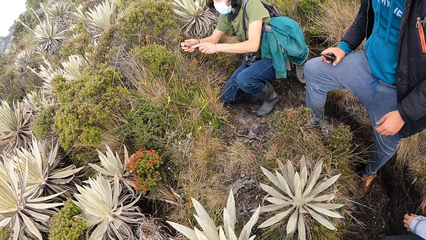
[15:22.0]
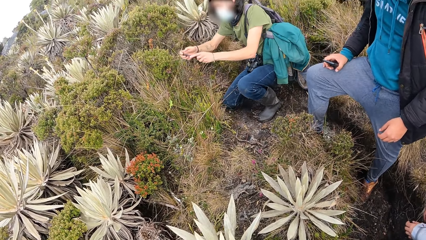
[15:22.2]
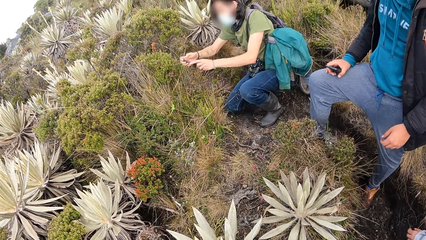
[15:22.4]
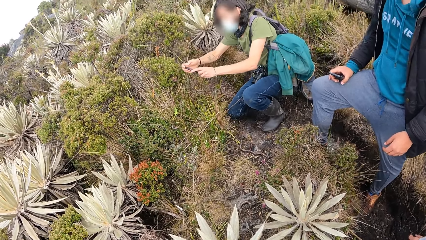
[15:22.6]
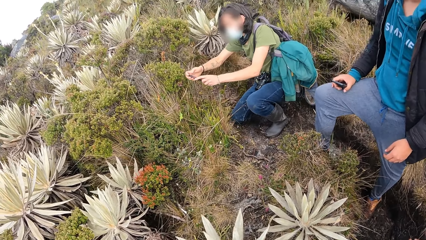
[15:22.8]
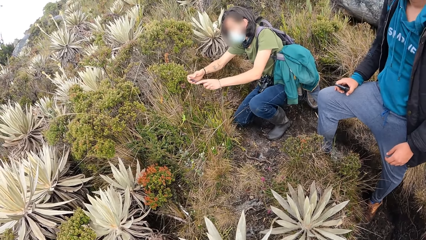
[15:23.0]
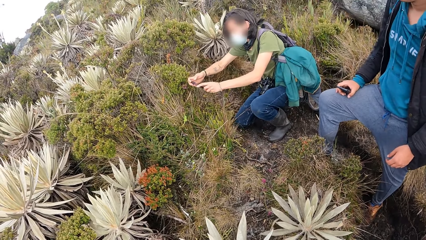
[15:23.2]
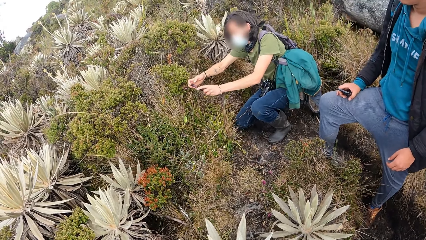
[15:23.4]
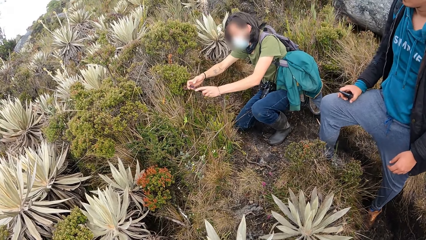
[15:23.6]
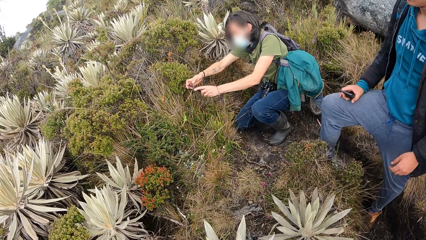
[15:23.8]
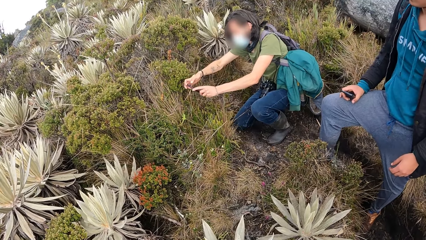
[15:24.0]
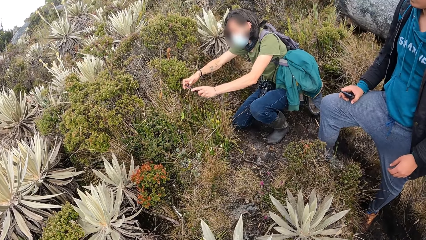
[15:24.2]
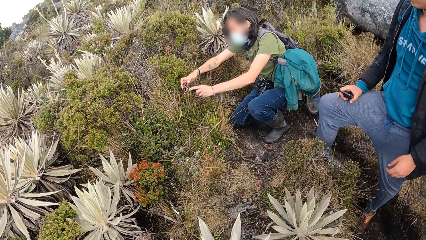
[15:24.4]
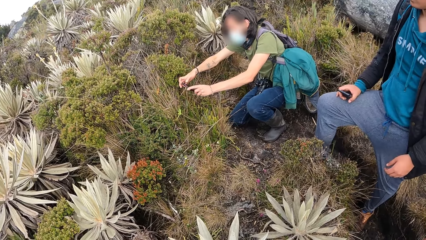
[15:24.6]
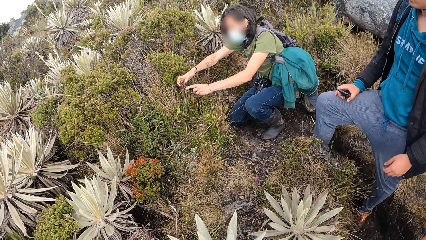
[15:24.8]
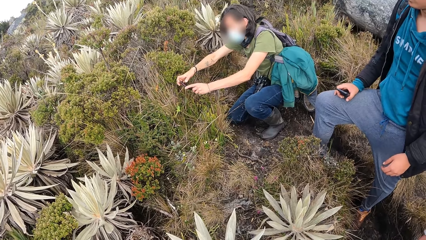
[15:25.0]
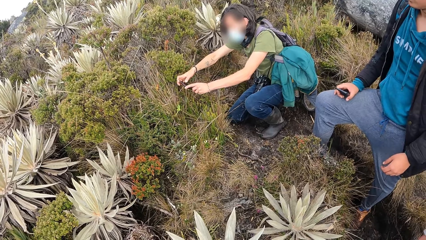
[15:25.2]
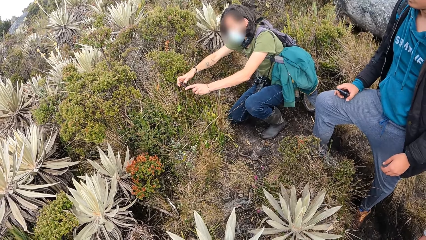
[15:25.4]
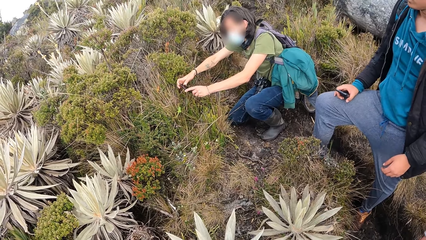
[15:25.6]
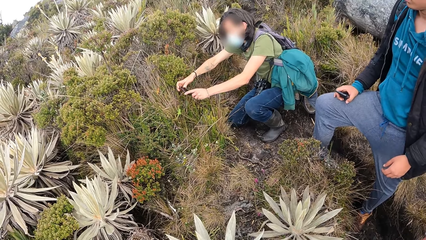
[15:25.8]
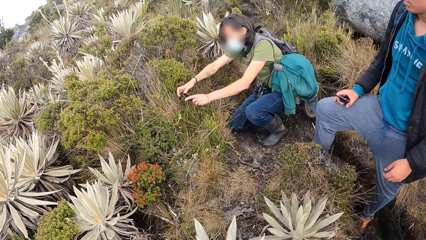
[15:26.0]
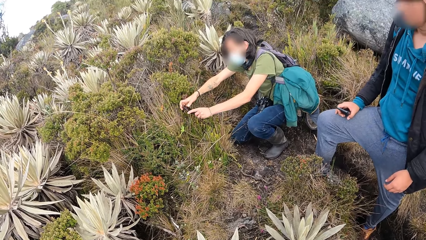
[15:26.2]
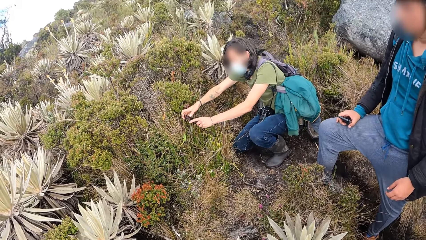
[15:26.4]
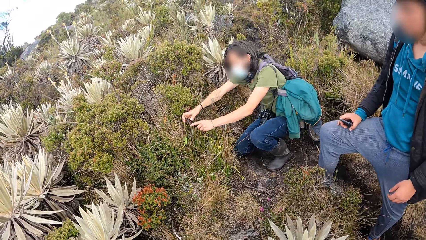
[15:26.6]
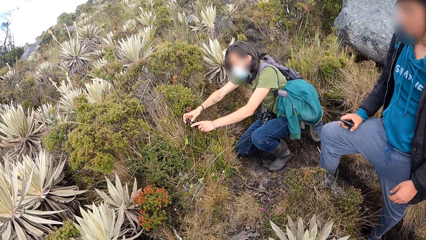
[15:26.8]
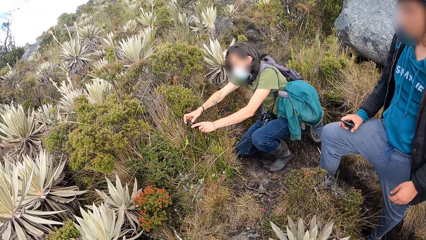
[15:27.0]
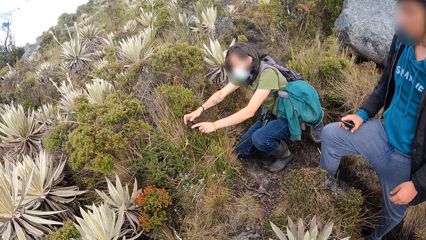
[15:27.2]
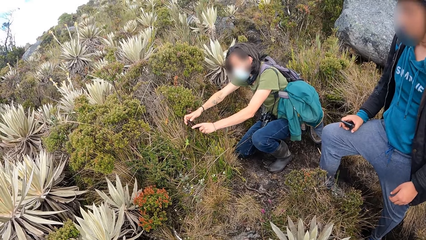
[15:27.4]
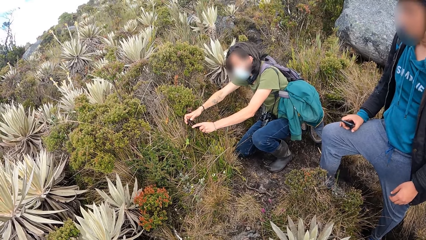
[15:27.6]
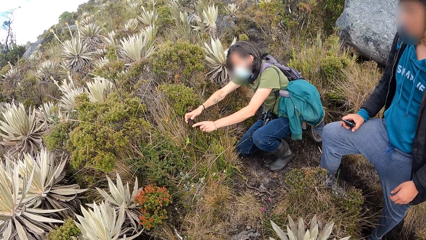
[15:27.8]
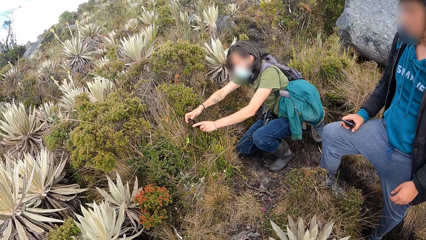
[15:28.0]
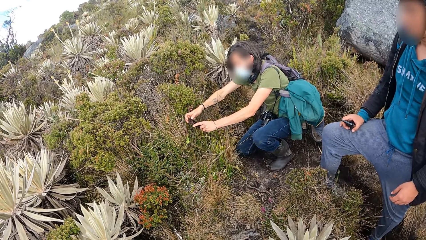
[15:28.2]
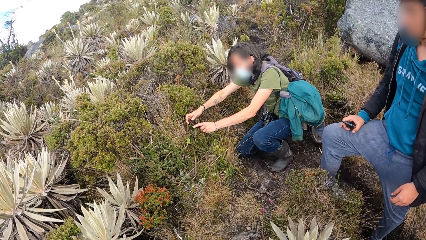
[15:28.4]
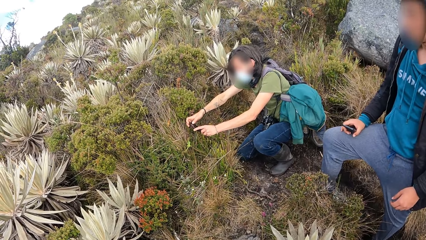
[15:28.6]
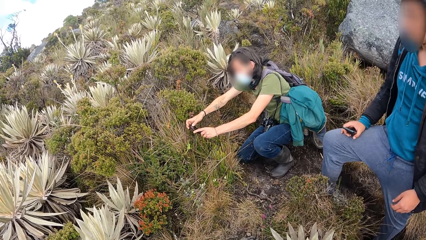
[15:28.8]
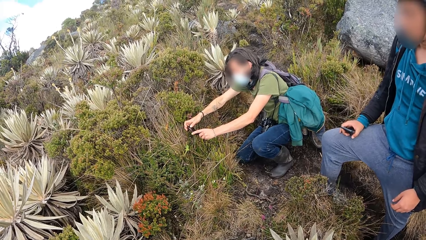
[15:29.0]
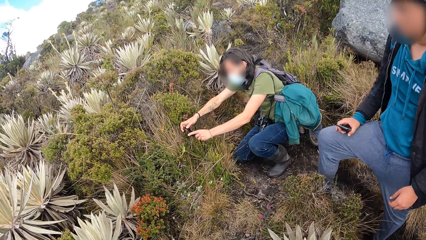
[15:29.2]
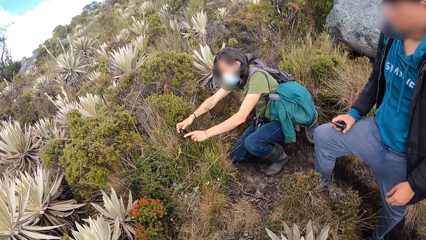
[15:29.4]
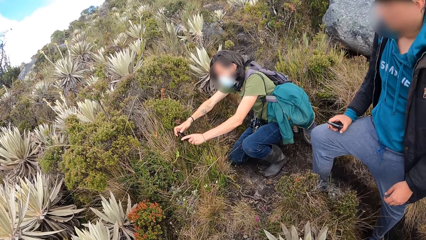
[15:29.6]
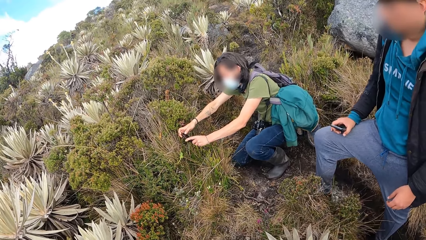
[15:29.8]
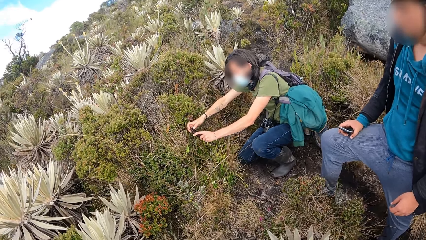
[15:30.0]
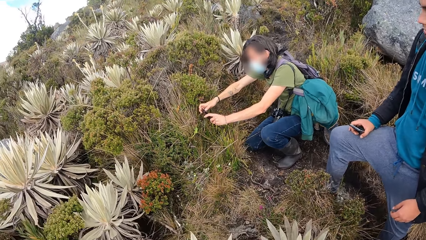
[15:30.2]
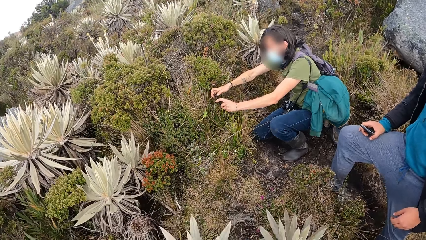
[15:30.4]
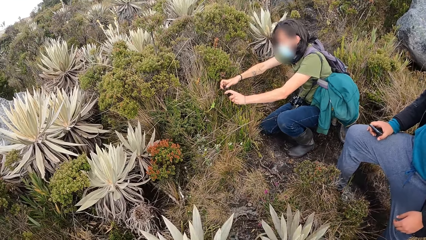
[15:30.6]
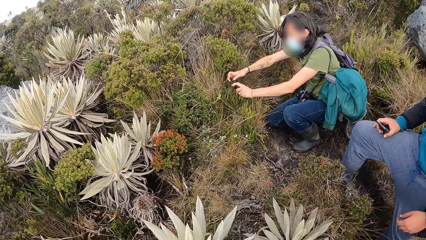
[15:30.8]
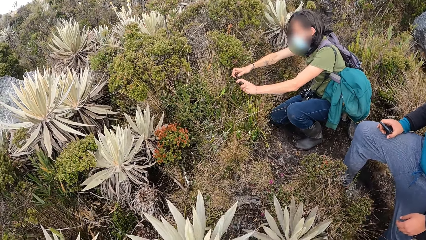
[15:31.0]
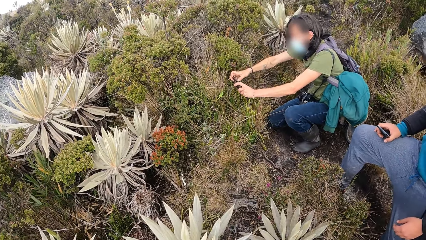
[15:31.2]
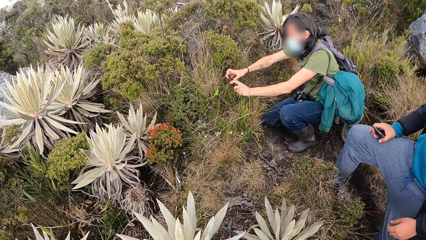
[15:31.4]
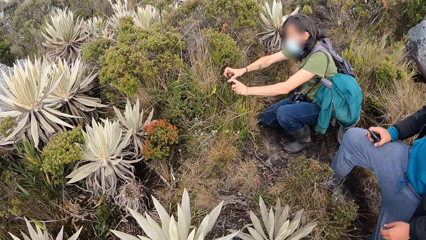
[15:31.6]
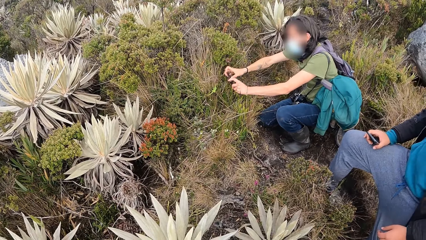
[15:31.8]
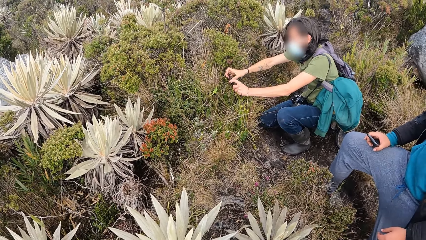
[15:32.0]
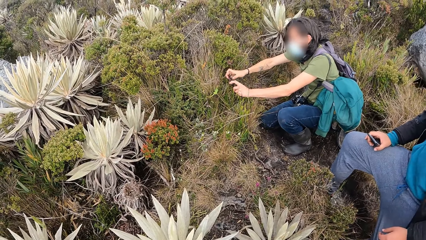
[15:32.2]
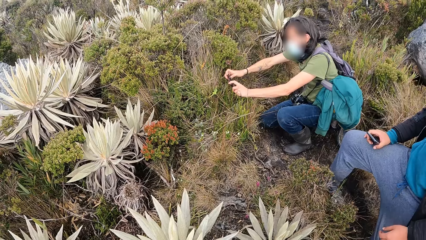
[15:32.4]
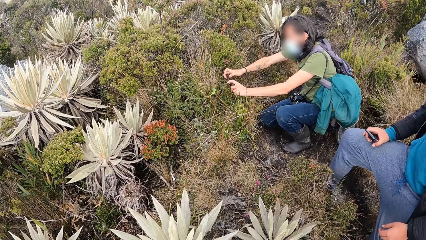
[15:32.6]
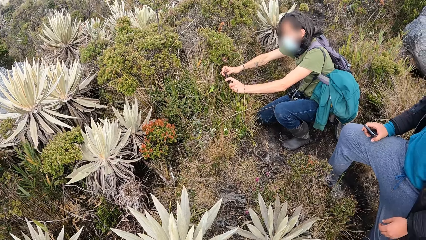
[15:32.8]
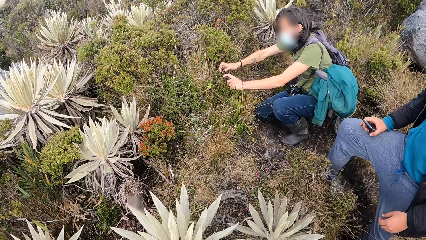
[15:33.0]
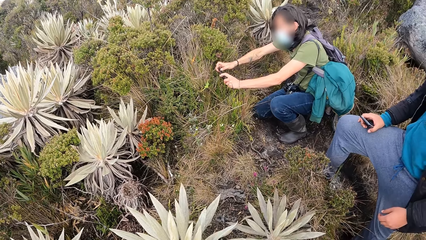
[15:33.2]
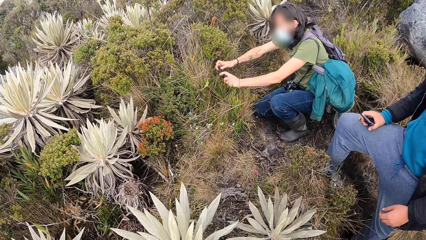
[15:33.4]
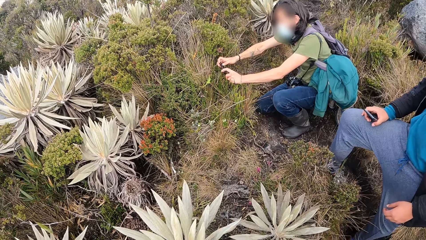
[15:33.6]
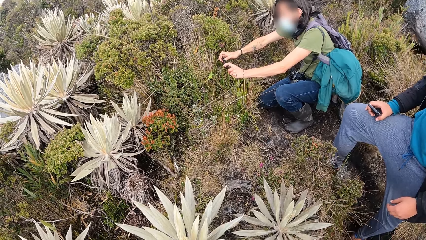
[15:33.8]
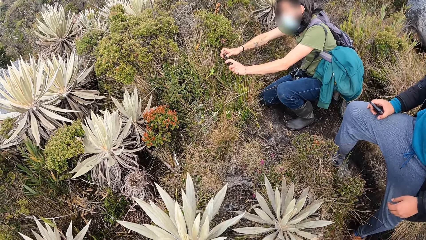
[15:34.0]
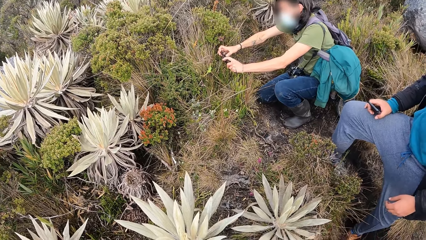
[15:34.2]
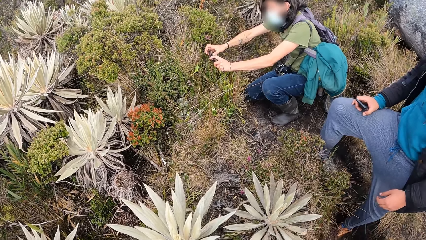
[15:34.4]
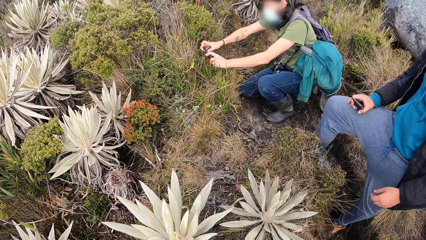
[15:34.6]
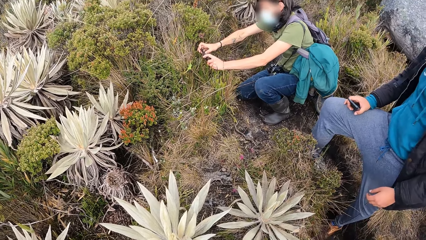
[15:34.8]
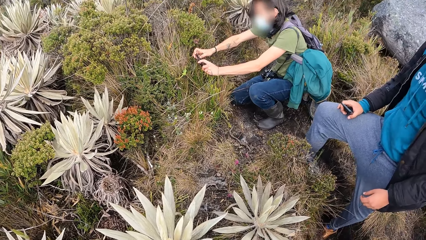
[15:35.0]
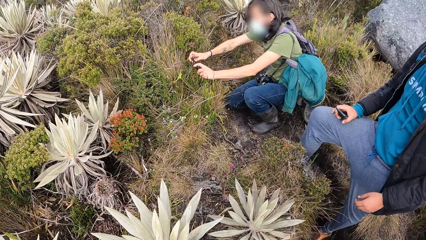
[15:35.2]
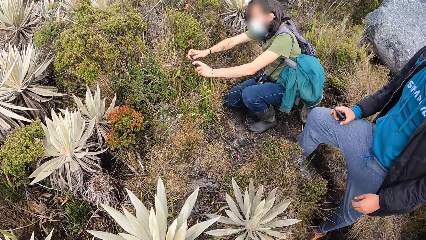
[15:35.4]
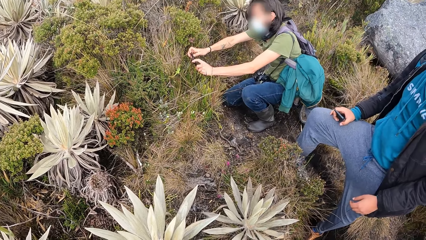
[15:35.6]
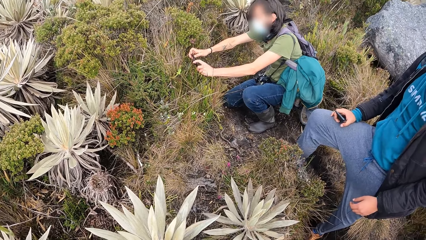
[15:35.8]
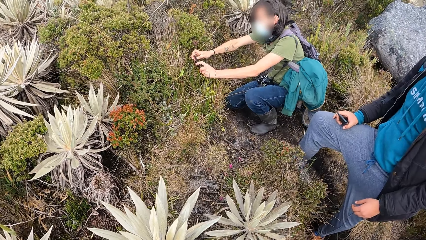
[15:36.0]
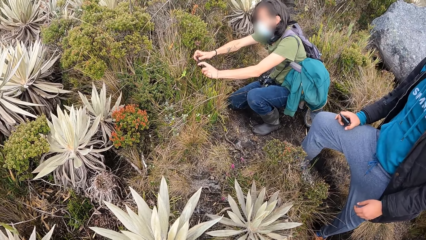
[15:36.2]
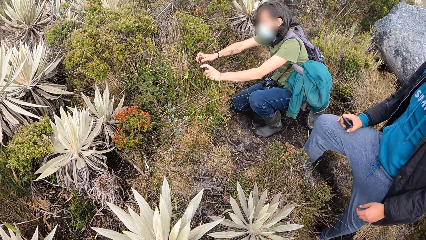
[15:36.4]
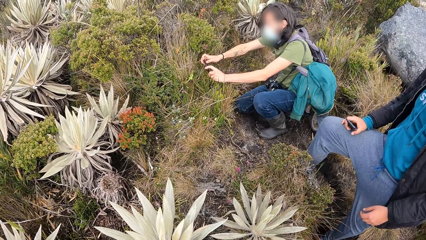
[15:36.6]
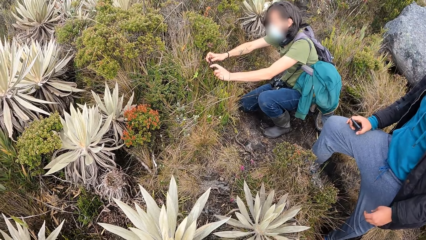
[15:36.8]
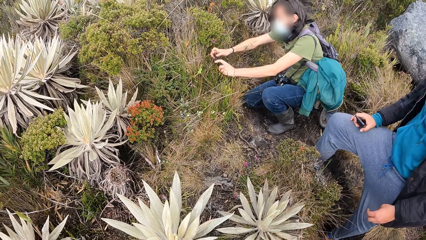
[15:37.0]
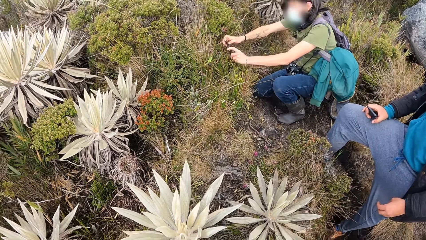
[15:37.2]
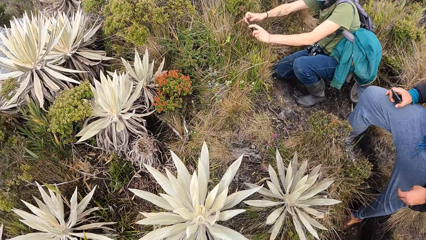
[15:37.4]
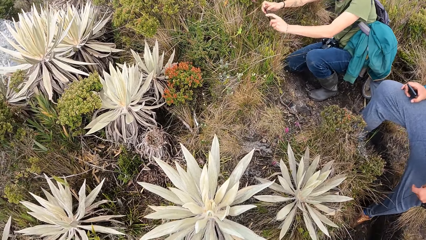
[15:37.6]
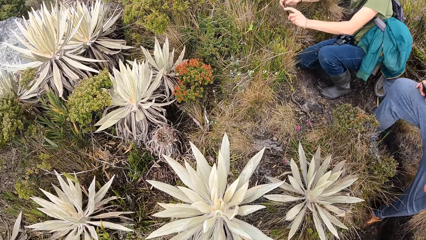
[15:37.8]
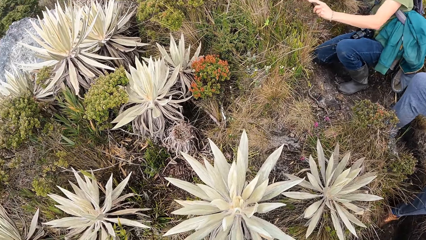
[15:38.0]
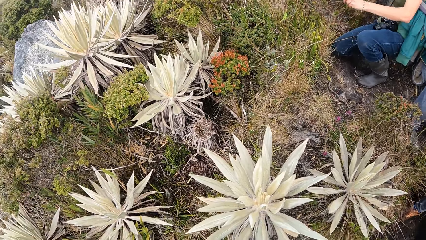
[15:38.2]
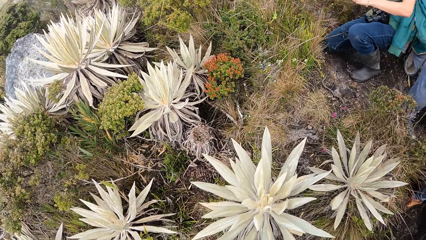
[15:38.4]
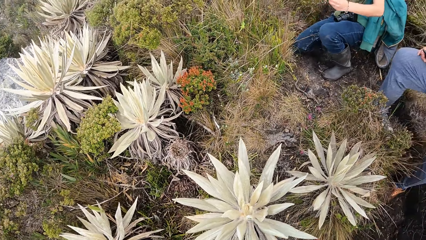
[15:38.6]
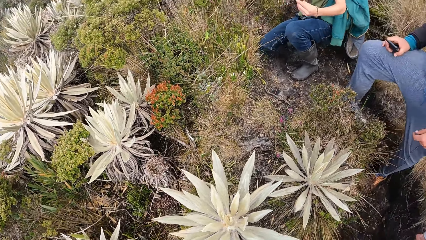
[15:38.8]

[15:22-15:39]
A person takes a picture.
